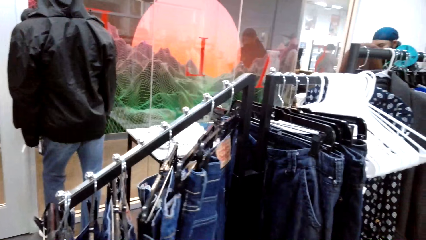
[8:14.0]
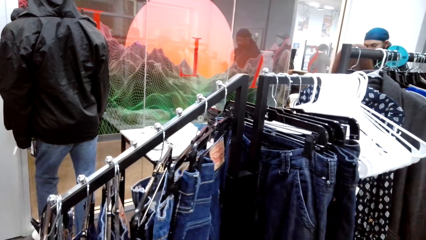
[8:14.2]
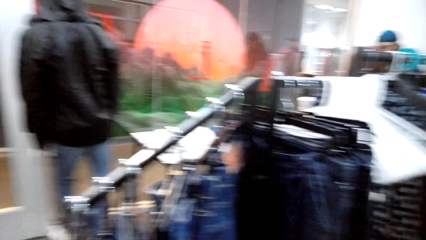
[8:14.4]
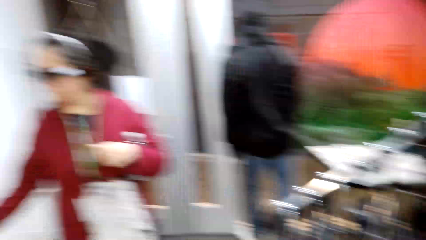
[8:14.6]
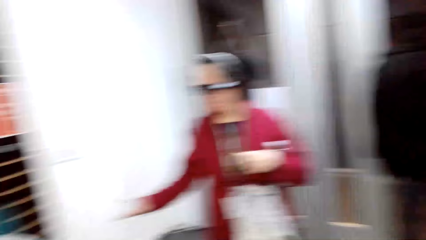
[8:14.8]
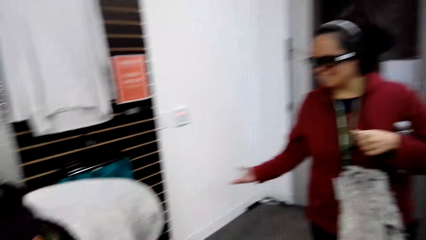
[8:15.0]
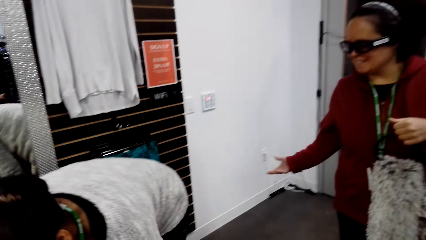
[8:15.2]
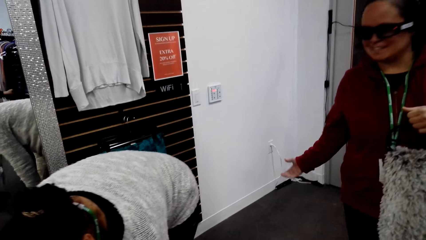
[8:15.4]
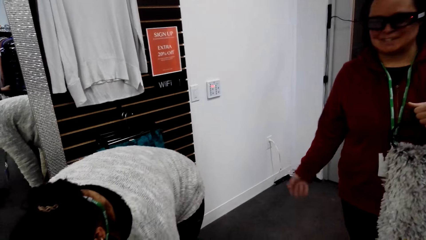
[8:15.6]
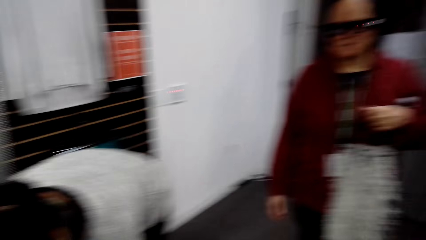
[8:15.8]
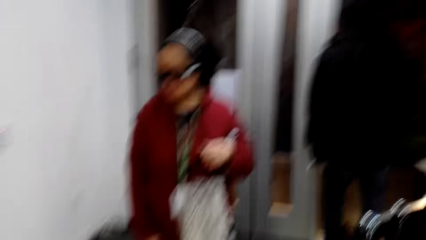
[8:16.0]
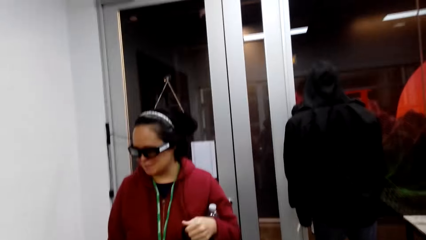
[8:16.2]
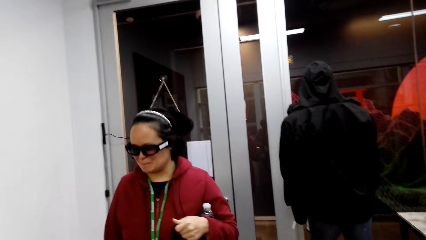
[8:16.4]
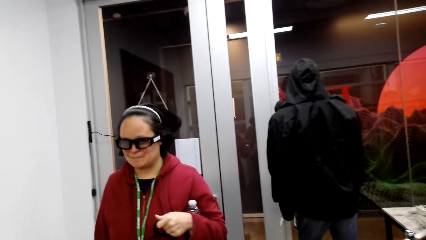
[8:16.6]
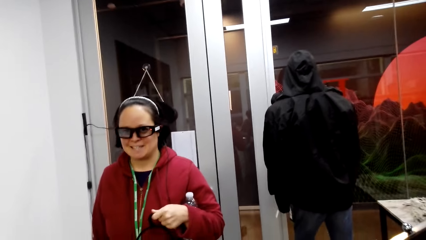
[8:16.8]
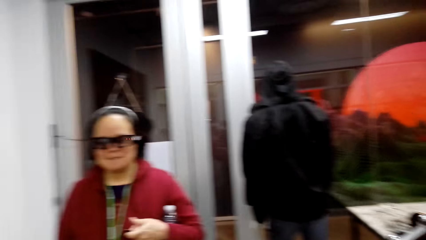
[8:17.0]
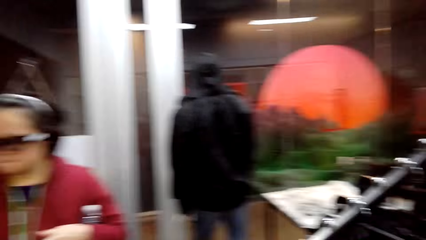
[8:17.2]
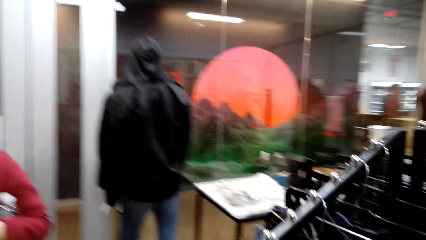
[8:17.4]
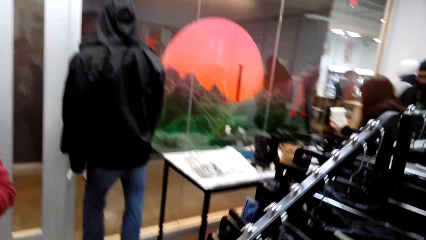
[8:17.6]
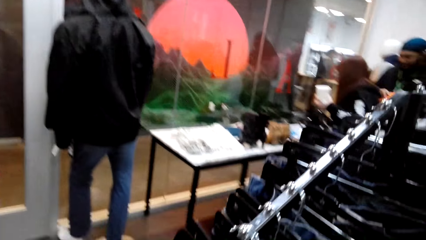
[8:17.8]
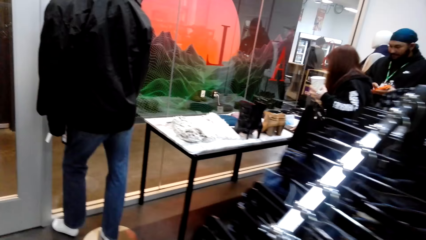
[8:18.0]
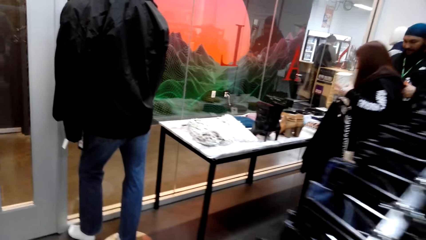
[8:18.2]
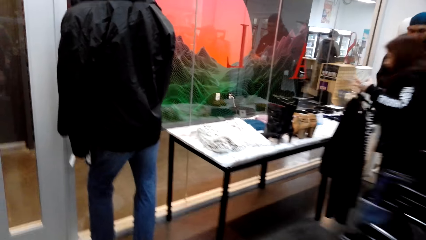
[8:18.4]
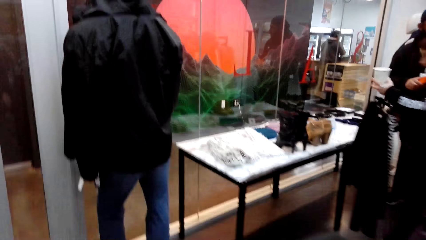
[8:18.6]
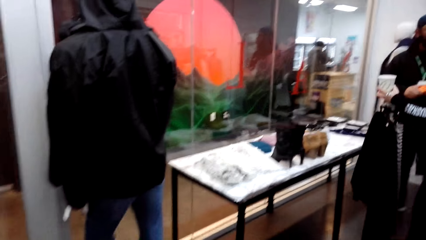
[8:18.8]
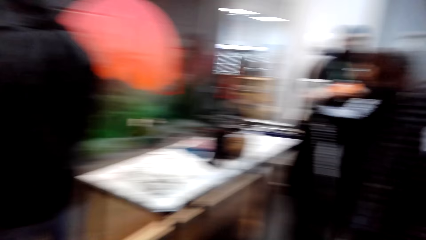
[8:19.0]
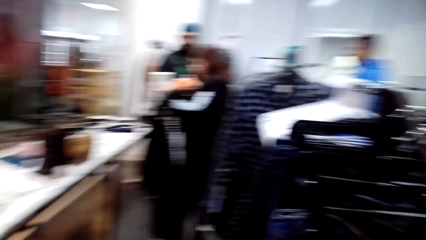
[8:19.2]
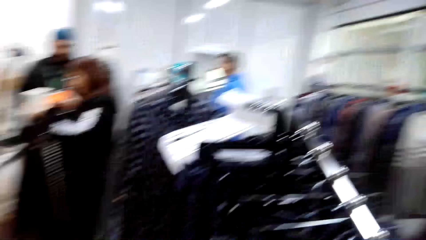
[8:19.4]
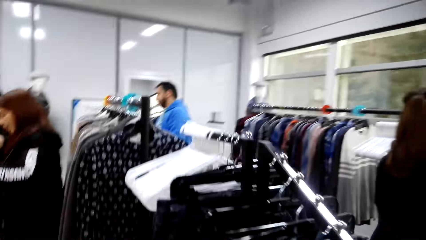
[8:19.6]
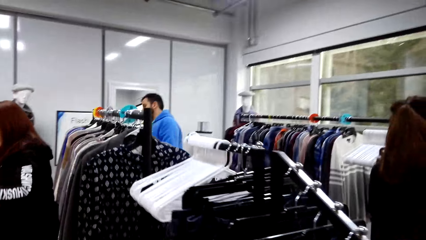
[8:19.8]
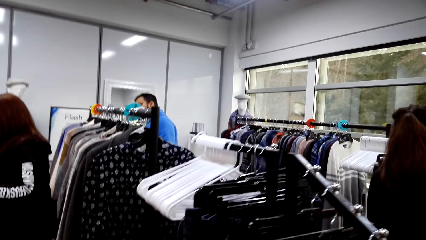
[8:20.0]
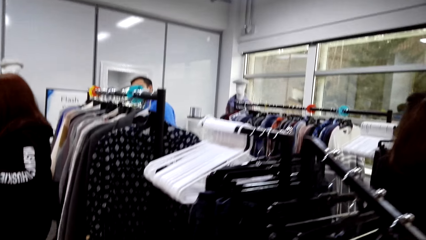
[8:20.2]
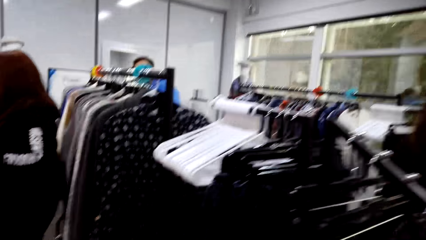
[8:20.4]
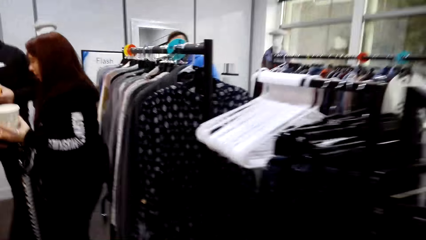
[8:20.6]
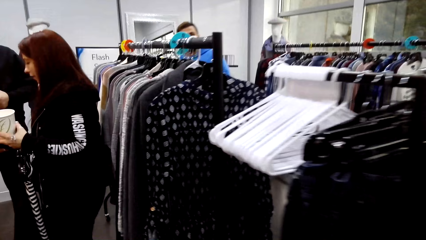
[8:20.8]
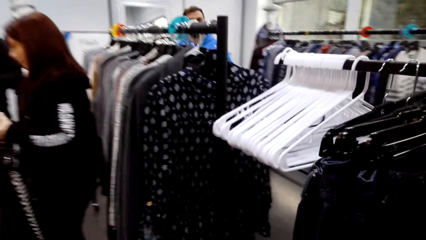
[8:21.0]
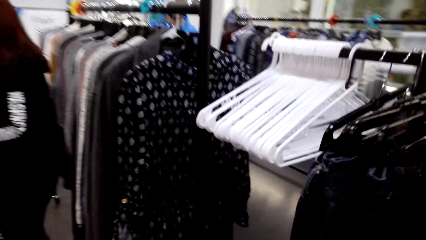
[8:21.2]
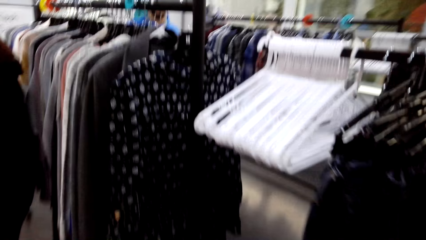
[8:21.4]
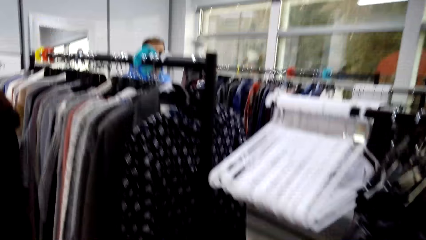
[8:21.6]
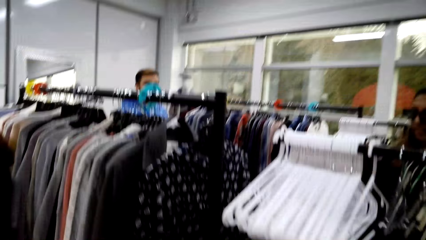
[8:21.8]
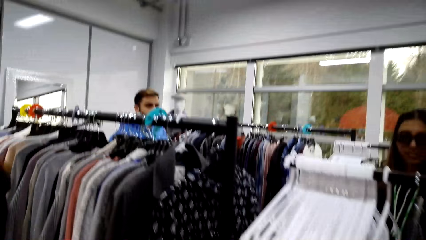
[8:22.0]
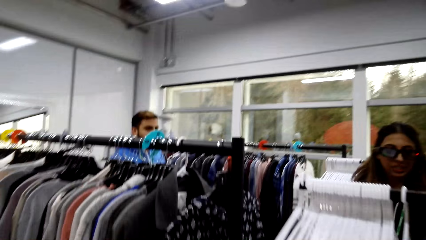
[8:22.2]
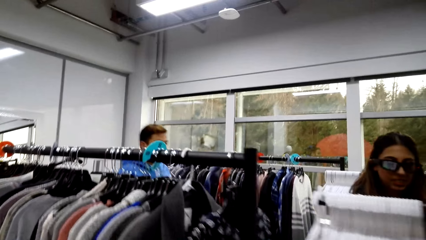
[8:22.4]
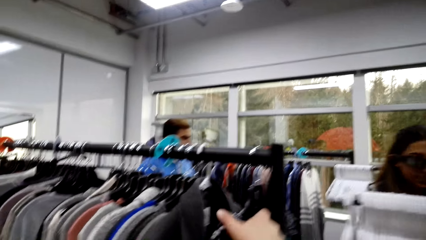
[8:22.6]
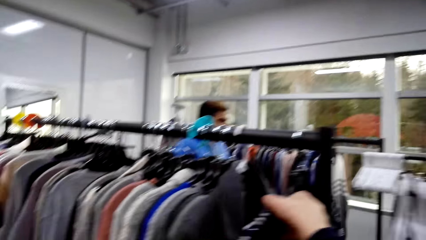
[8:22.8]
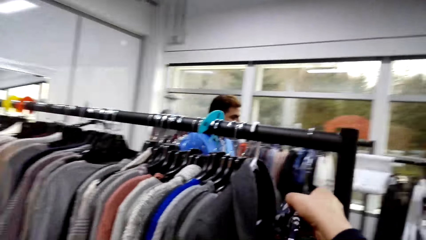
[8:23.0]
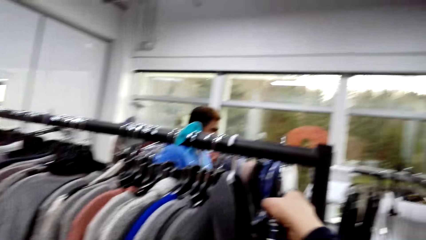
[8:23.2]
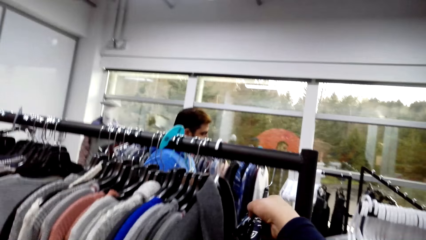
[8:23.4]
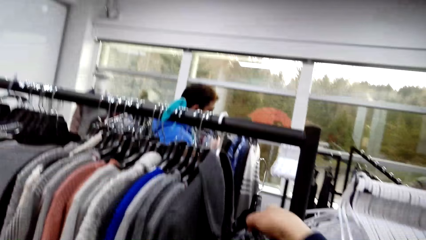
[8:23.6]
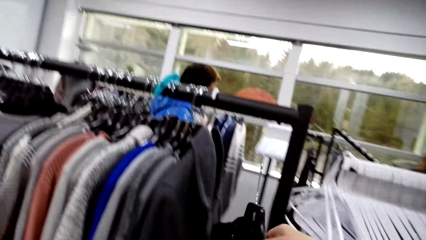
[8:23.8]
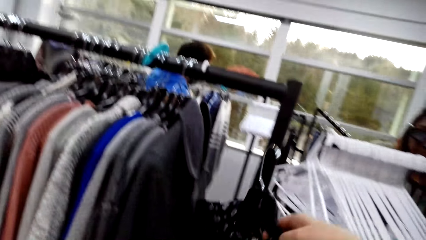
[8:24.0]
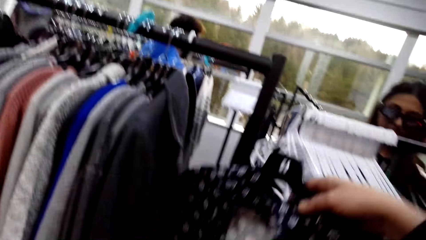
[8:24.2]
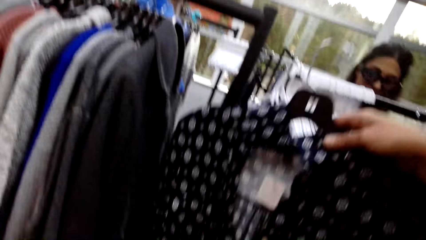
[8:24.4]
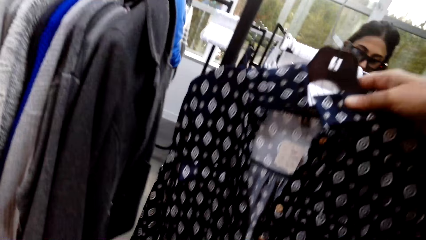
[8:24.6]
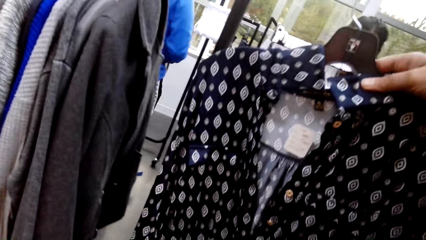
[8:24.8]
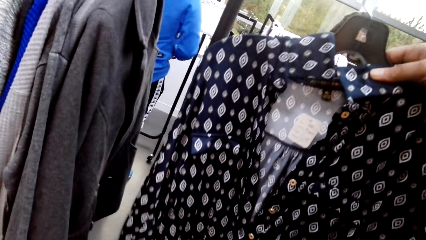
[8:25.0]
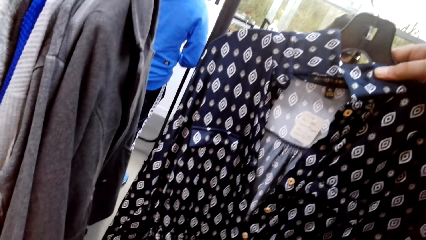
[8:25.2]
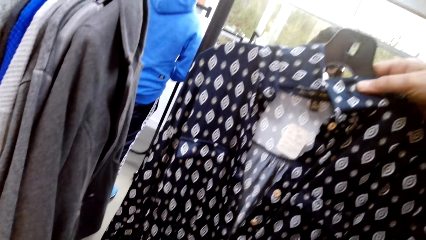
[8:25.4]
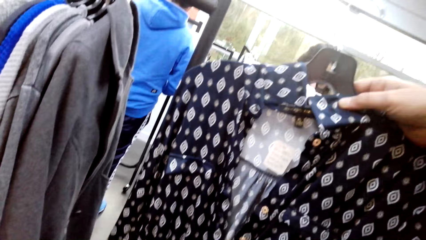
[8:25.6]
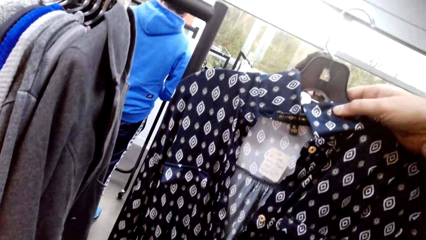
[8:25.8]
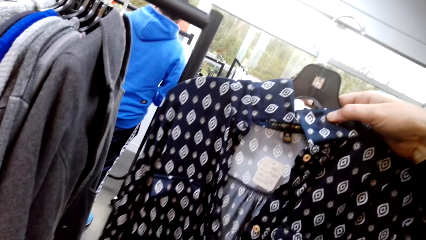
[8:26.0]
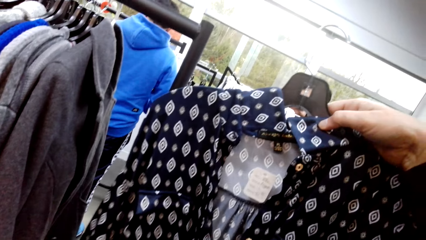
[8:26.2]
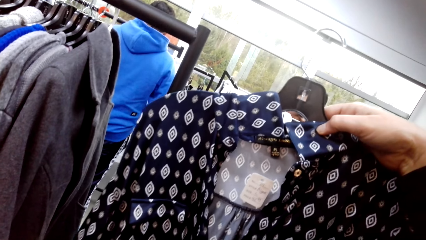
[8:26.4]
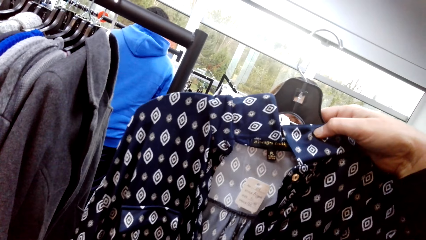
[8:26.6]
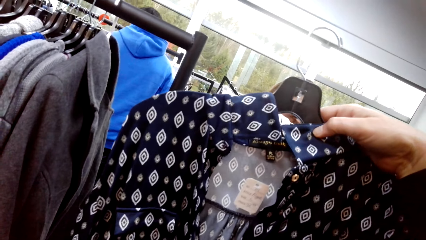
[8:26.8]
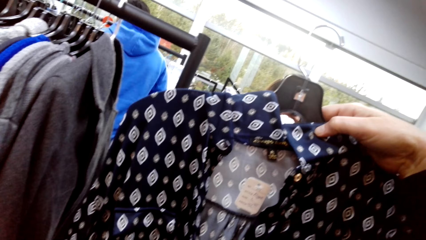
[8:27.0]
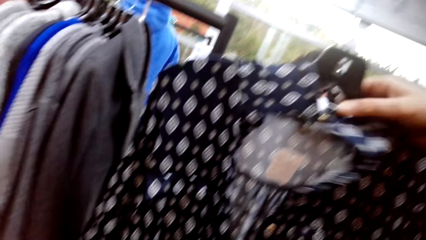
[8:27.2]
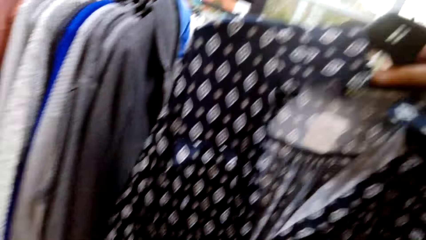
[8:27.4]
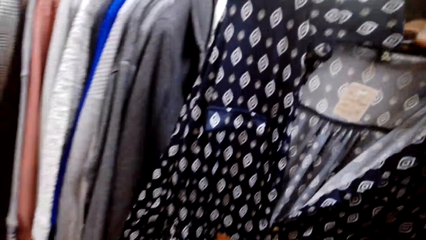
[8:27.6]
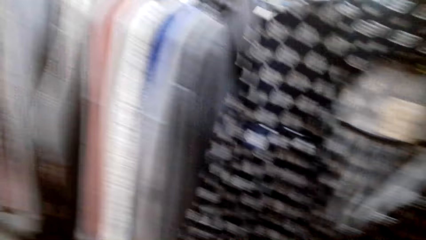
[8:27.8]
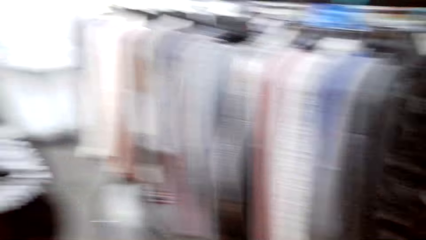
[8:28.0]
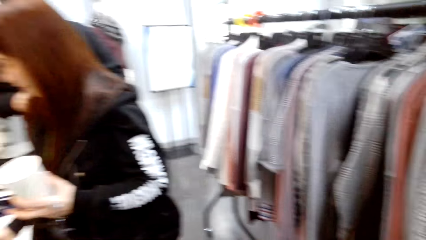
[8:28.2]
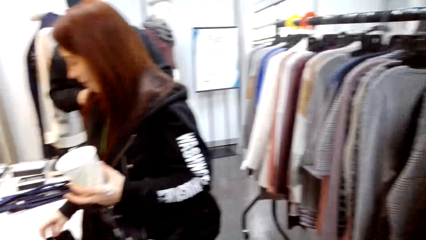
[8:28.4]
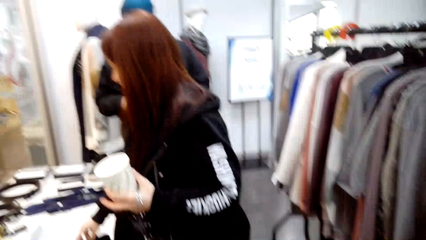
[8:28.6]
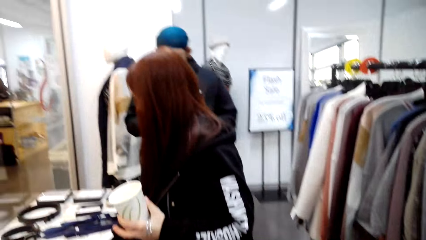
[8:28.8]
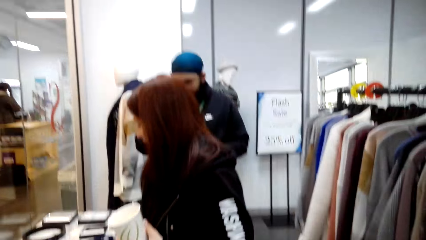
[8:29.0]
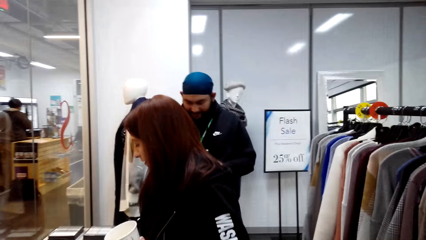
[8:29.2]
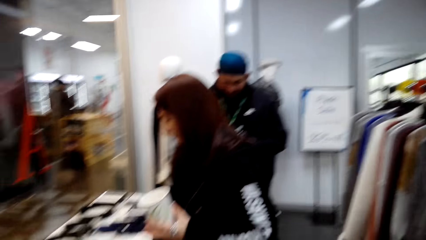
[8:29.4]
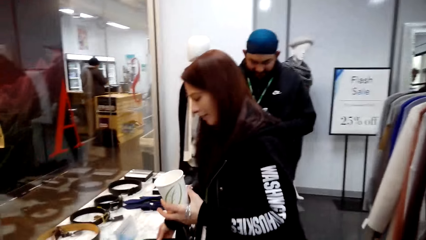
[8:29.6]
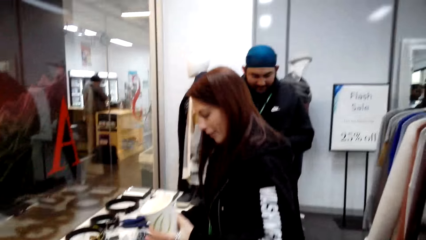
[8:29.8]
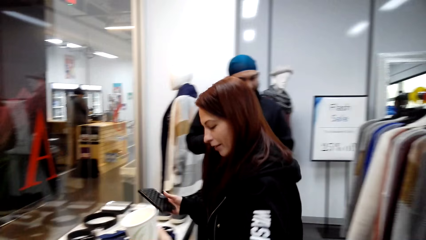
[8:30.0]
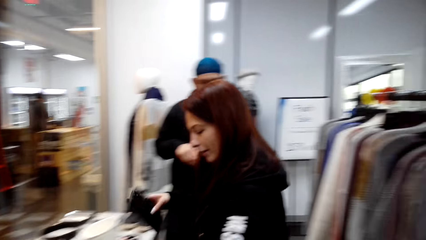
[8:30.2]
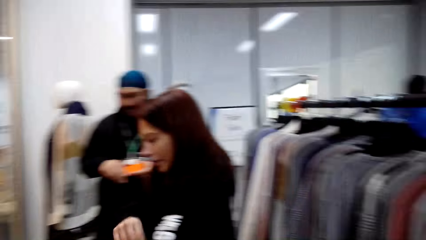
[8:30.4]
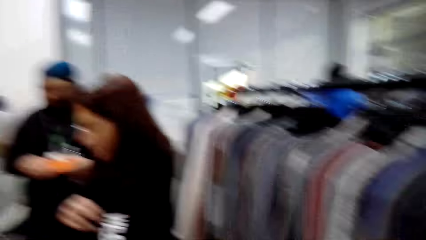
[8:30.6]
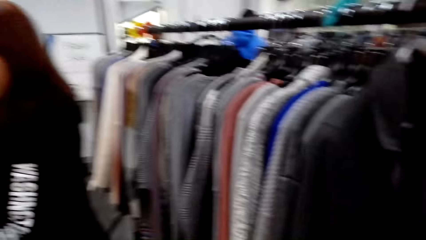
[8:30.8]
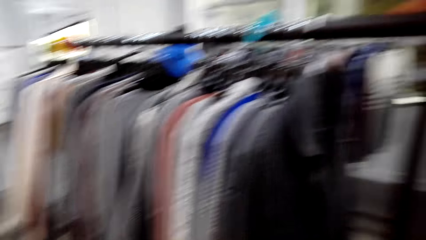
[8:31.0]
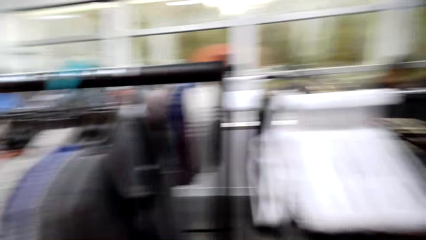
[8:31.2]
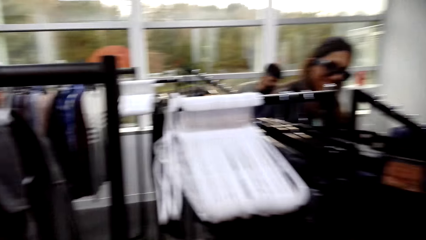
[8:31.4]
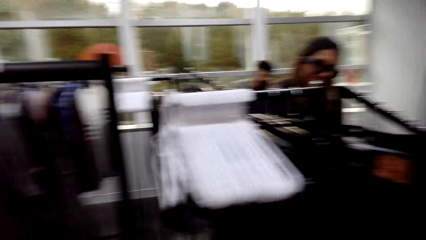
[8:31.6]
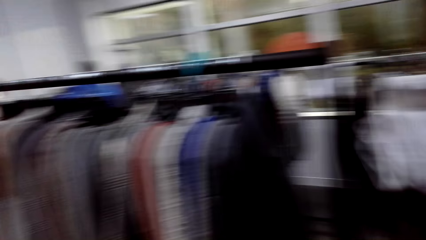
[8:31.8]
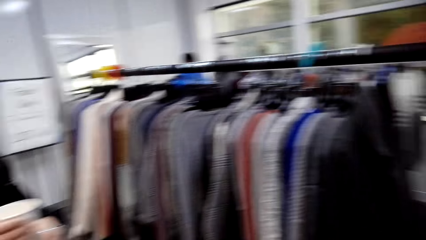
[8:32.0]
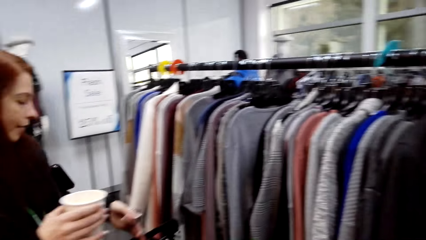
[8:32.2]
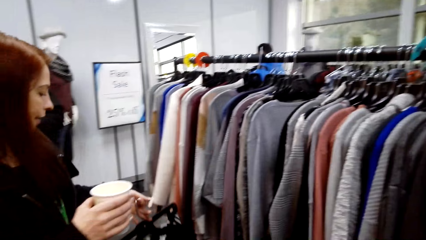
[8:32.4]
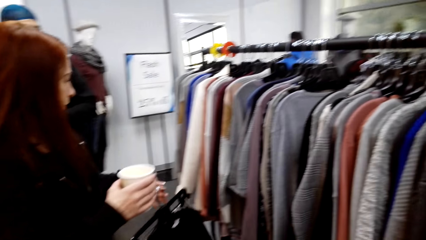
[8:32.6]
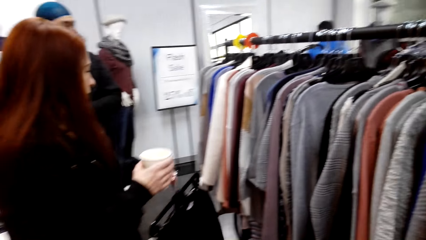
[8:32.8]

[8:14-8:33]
The camera wearer walks around. They remove a dress or blouse on the hanger rail. They look at the blouse. They look around the store.
